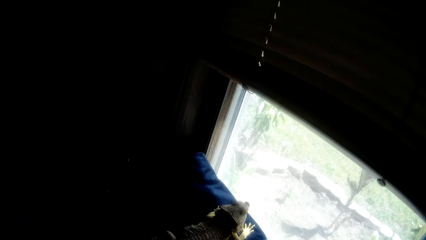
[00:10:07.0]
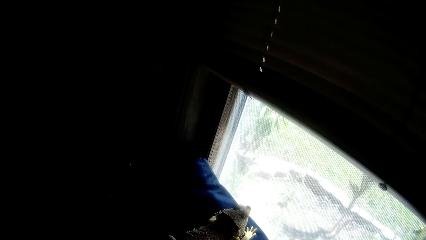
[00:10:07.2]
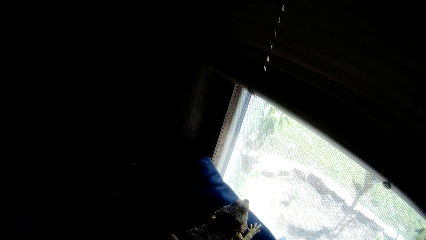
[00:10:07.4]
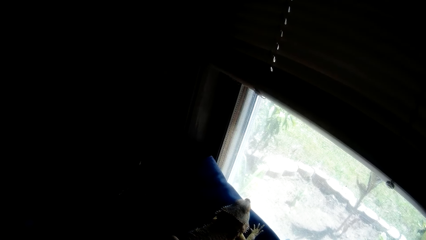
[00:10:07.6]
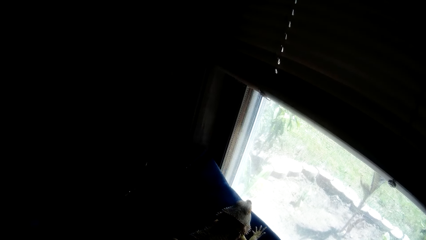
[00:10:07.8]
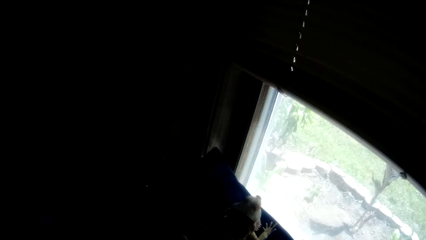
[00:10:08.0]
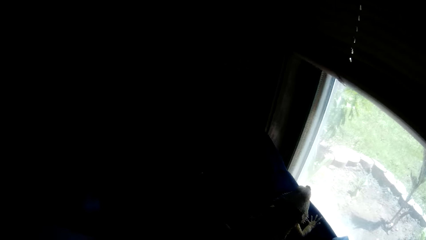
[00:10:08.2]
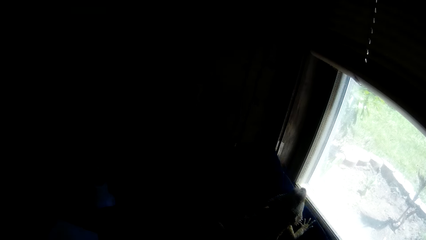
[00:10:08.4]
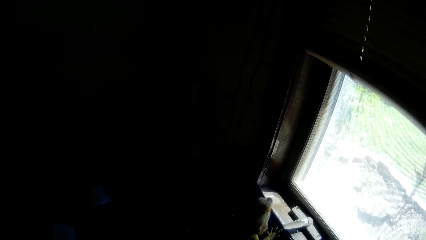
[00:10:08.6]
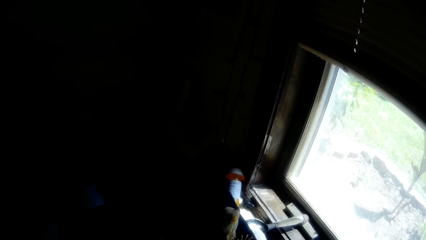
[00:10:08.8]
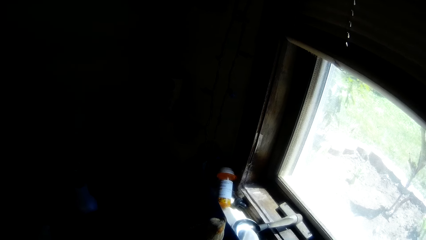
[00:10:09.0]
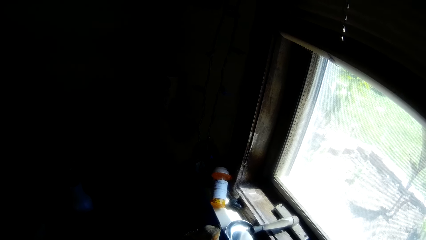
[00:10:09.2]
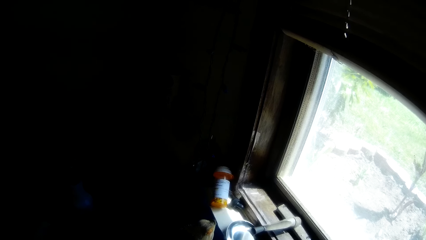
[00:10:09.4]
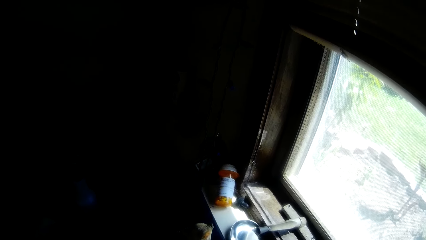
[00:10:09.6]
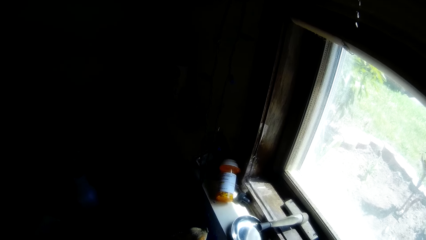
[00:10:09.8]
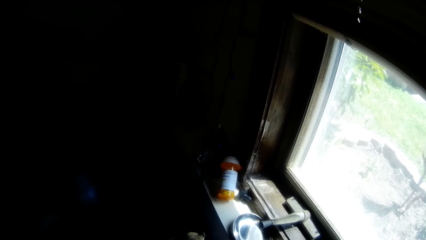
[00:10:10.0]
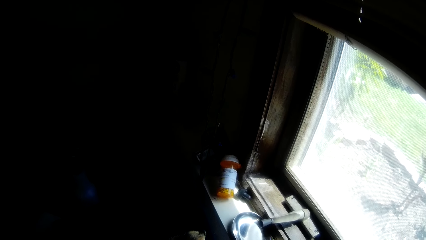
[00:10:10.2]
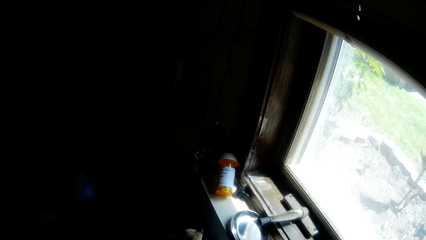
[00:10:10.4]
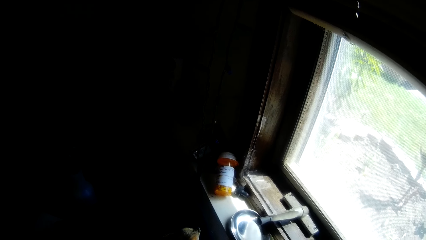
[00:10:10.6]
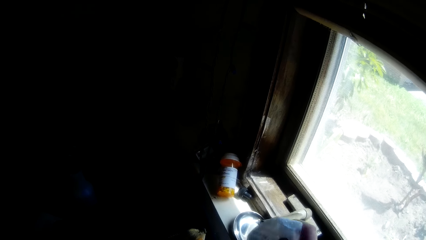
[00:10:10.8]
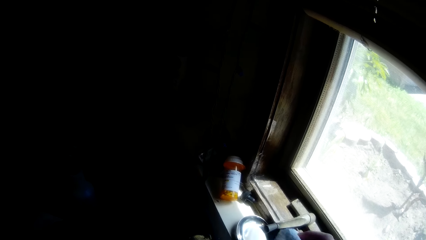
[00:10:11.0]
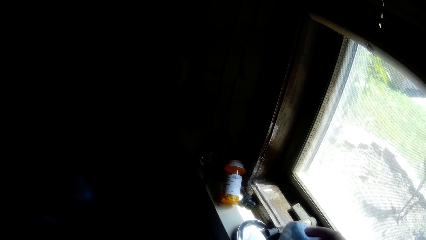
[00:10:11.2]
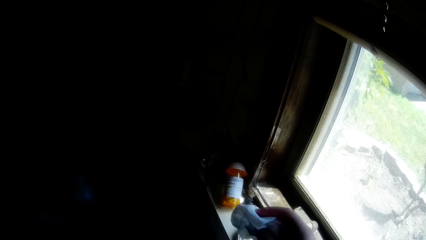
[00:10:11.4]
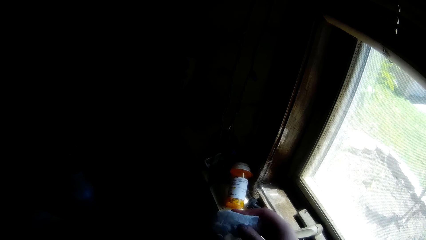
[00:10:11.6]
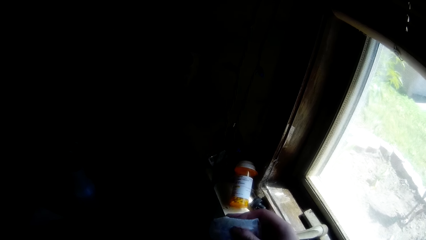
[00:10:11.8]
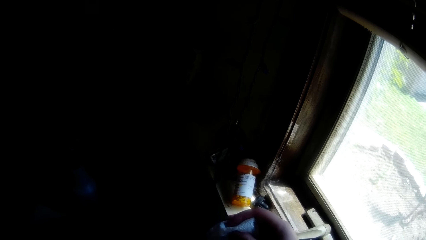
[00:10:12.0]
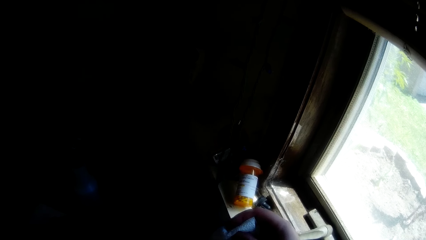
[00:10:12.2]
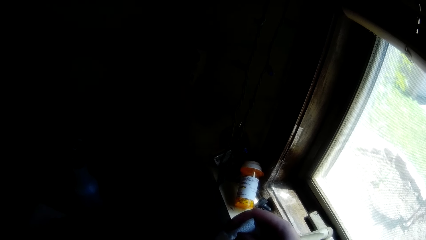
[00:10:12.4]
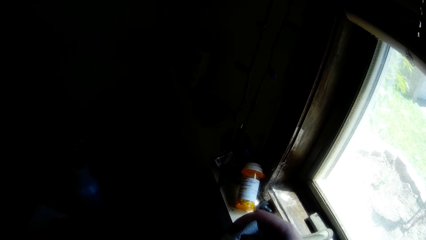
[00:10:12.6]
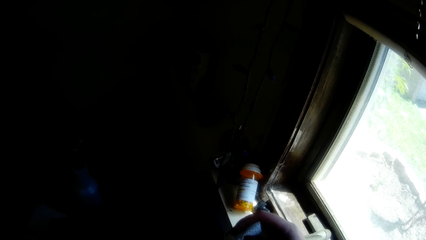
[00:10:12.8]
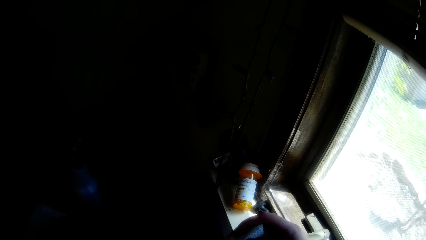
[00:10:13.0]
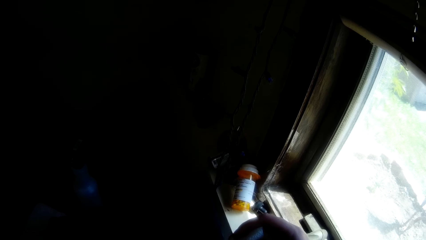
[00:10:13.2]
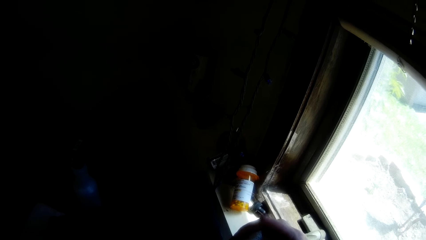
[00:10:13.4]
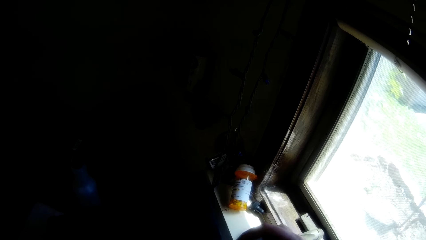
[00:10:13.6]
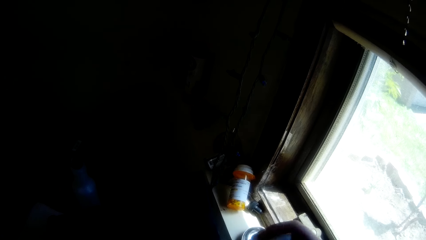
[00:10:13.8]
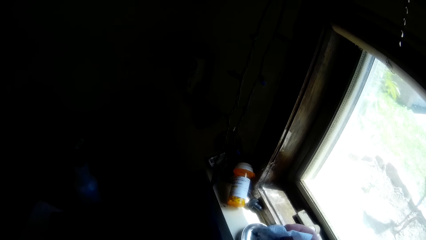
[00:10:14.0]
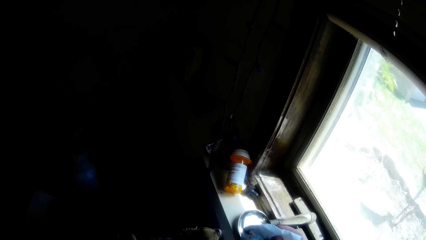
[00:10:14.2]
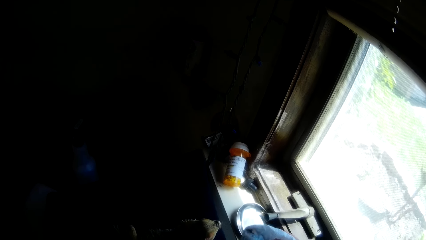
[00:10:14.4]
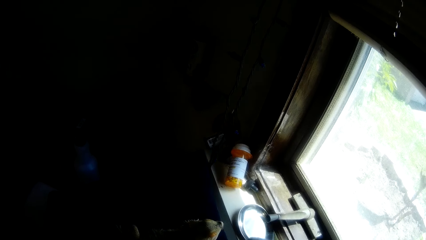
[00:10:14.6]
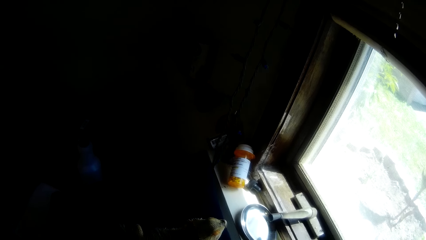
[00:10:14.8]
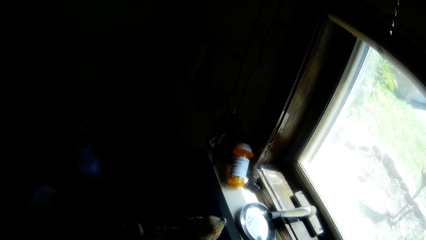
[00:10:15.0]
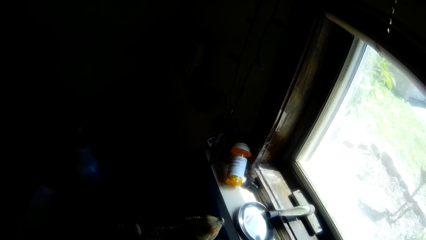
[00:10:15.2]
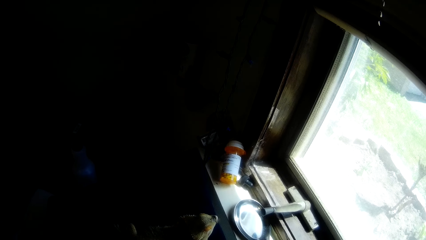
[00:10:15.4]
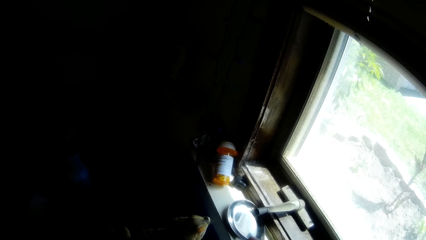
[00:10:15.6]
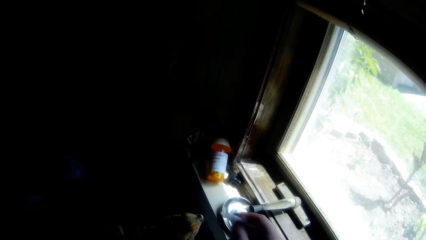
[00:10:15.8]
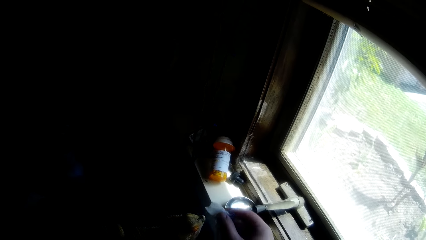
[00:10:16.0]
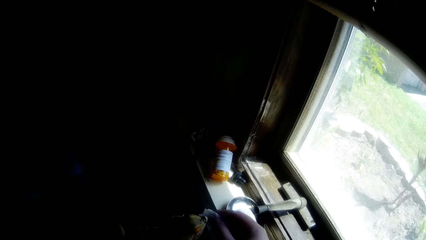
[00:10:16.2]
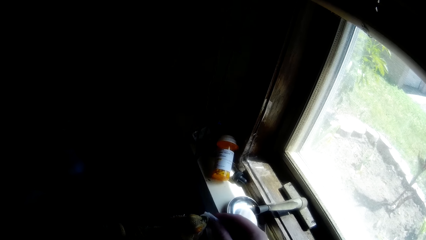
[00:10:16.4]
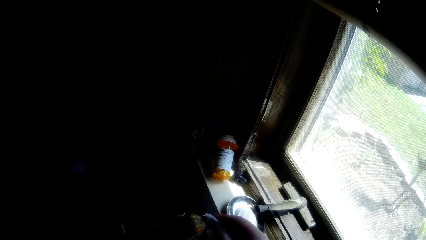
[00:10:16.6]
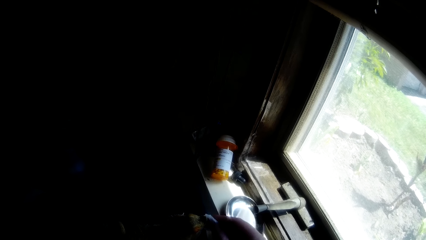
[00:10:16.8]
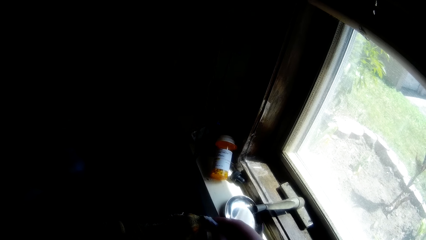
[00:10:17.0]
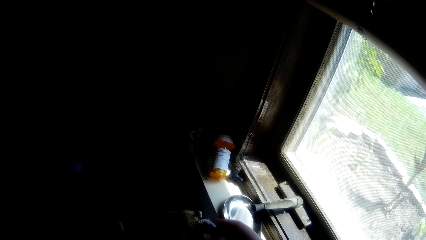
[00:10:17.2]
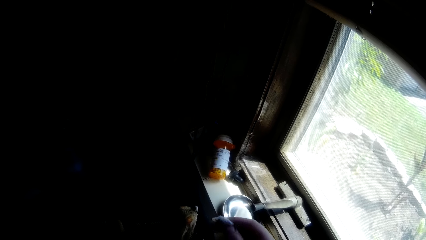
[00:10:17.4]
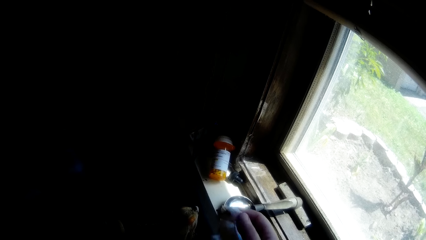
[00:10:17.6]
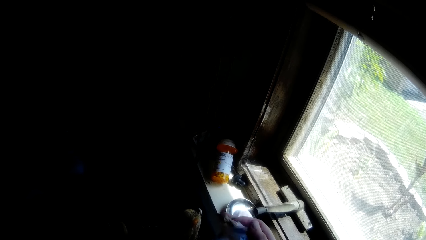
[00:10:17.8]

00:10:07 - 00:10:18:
The camera wearer wipes the lizard, the dragon iguana, with the fabric.

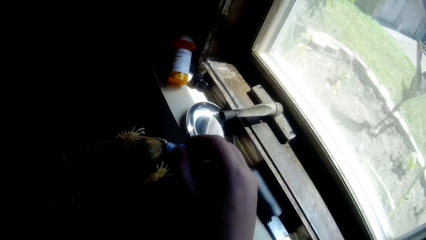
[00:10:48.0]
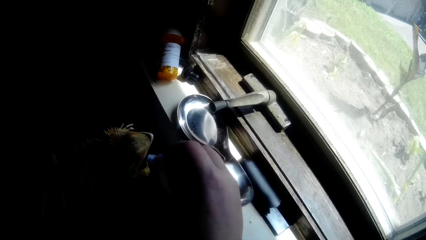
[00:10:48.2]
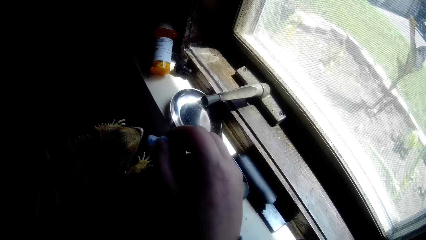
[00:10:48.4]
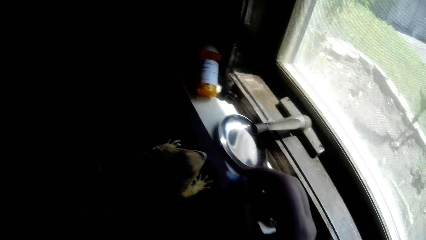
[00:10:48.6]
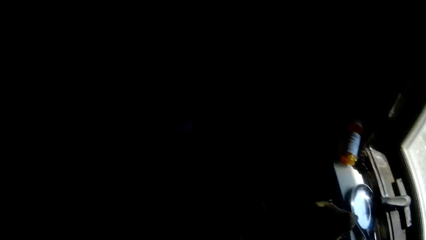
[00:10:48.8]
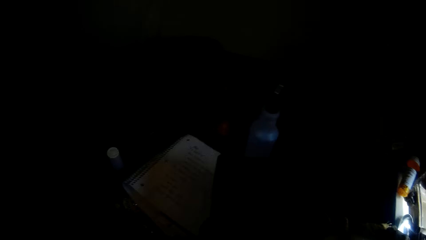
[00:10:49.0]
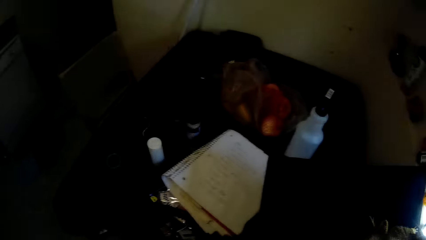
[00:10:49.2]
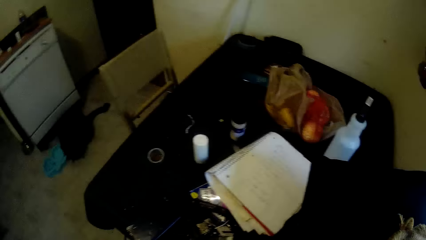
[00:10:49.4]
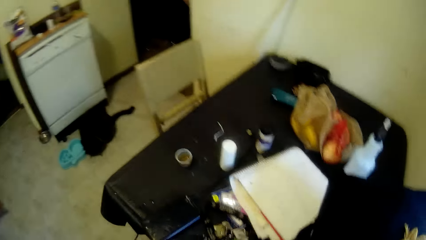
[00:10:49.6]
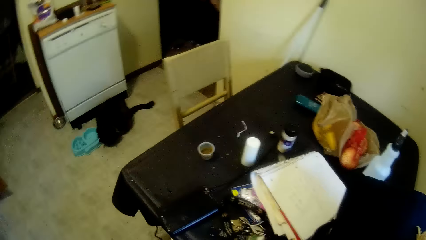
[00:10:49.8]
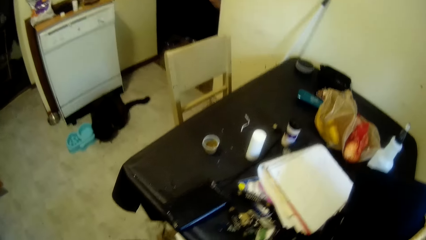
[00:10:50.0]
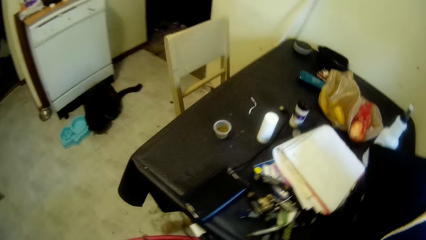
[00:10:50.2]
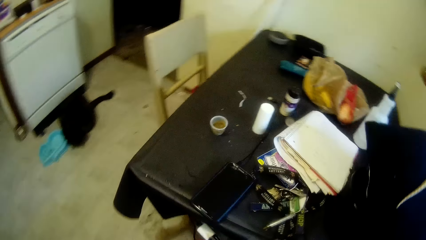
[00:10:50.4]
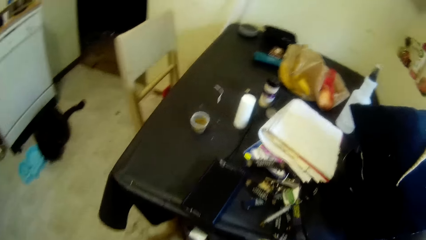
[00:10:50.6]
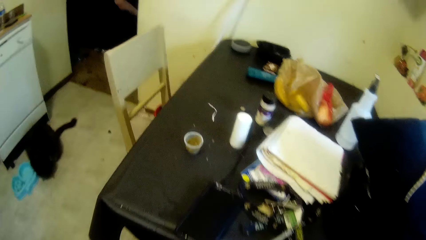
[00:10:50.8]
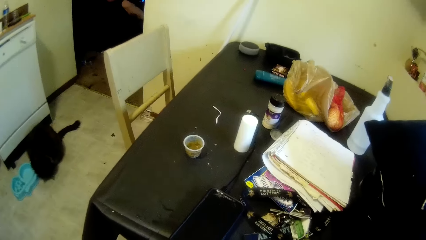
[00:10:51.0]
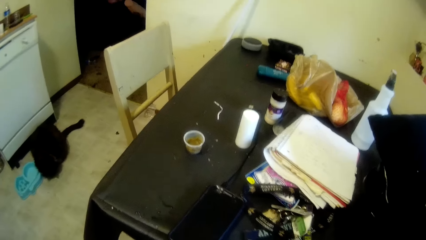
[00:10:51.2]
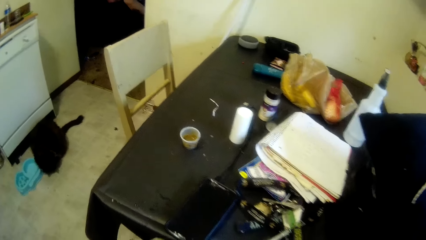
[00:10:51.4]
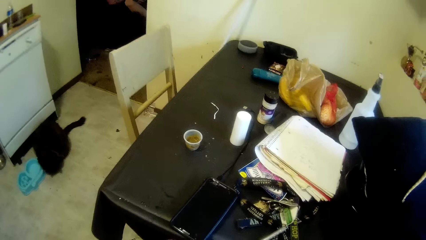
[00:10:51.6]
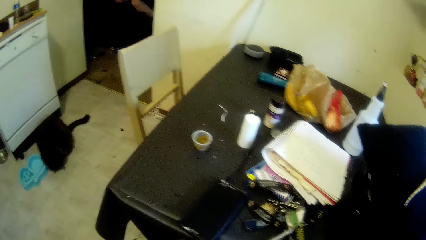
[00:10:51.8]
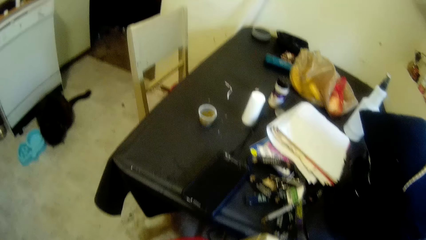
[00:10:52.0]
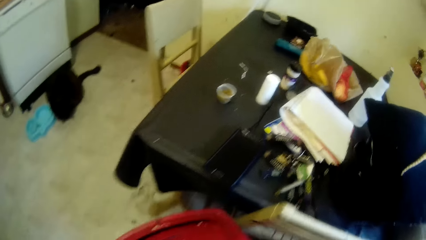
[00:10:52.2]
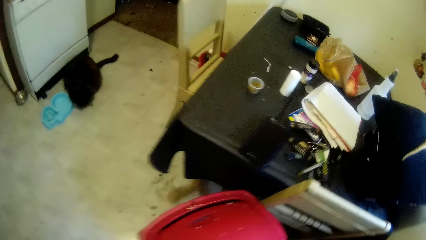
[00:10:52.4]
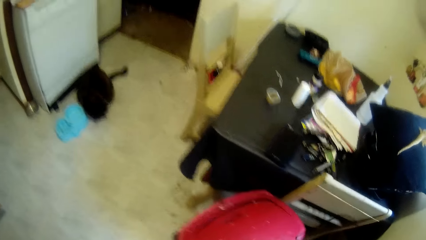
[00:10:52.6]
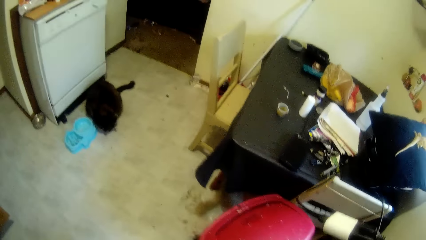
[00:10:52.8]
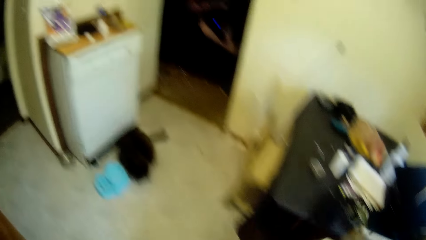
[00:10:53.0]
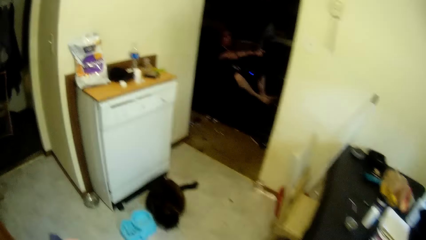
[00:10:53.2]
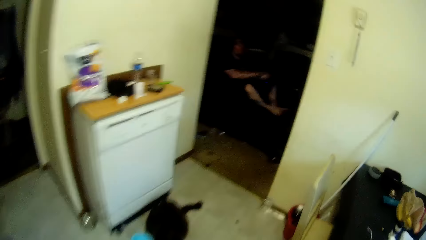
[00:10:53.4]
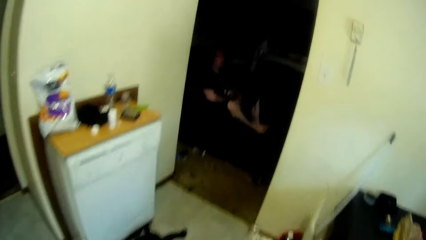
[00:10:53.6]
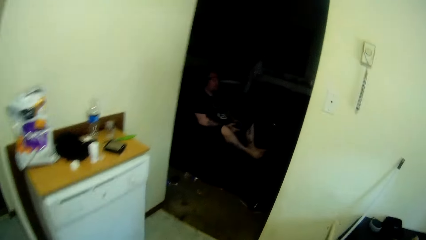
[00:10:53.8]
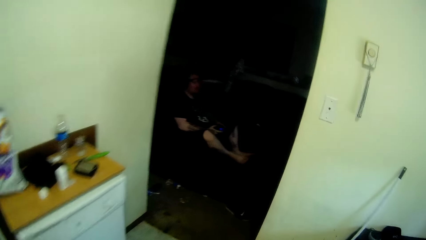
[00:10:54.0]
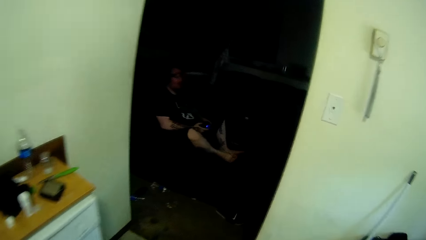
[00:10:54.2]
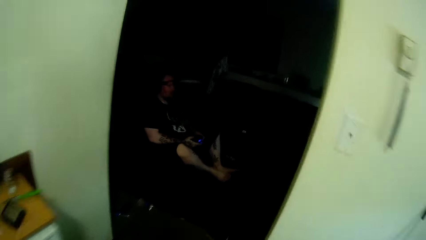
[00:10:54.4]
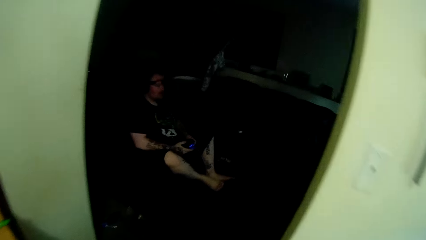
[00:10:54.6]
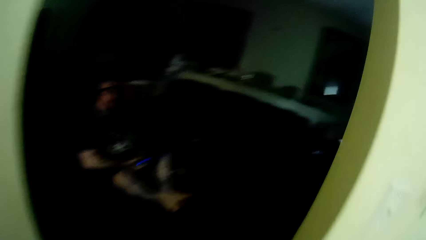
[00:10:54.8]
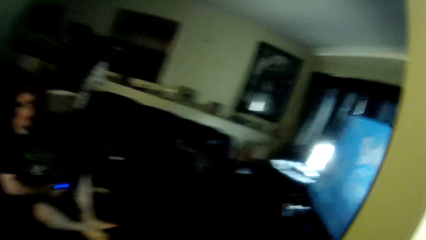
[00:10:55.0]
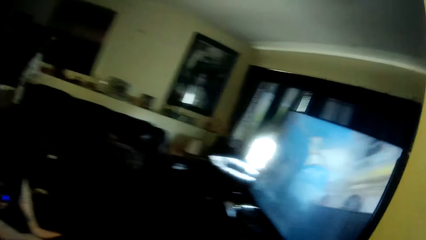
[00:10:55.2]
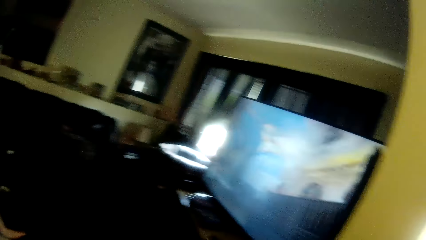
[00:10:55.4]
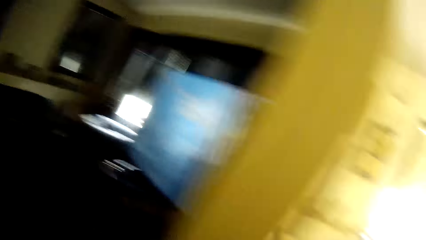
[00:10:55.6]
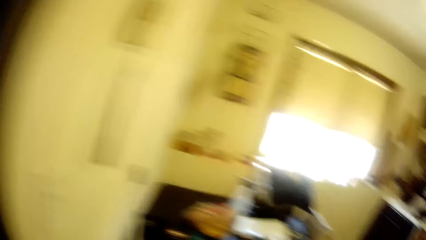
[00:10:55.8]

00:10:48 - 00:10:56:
The camera wearer walks around. A man operates the phone. The camera wearer stares around.
